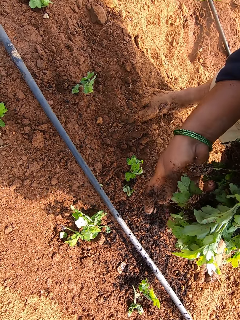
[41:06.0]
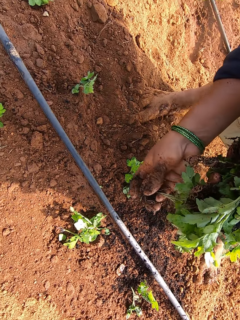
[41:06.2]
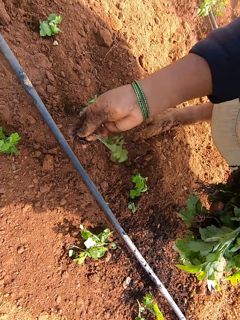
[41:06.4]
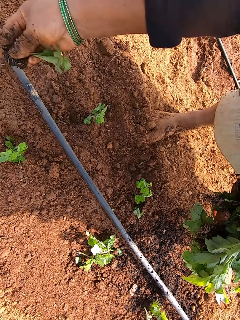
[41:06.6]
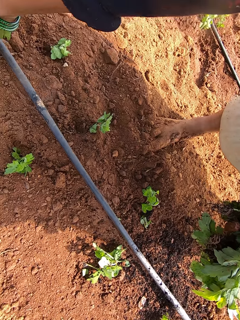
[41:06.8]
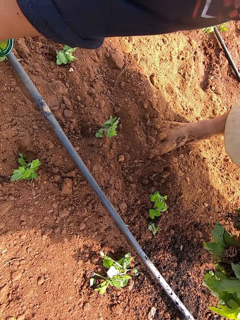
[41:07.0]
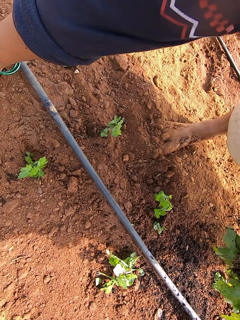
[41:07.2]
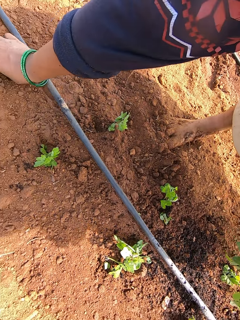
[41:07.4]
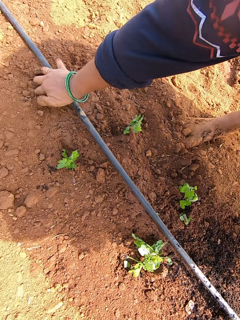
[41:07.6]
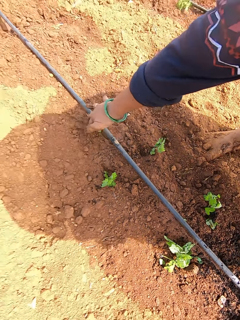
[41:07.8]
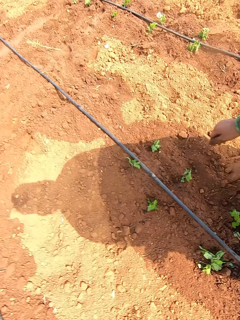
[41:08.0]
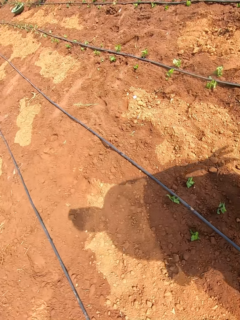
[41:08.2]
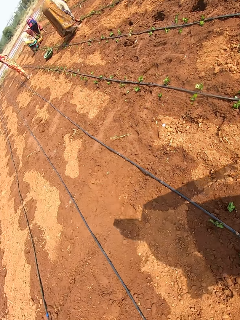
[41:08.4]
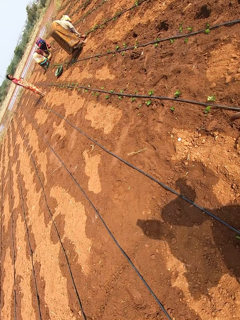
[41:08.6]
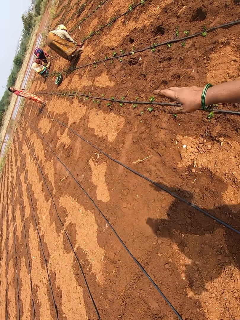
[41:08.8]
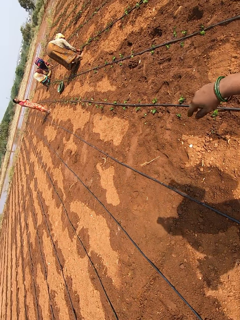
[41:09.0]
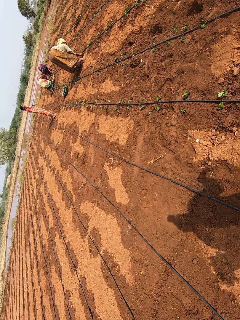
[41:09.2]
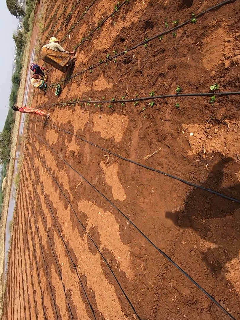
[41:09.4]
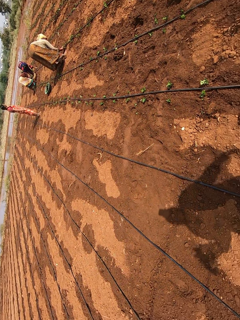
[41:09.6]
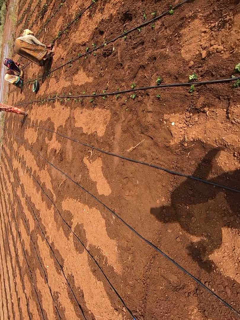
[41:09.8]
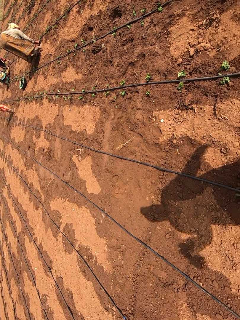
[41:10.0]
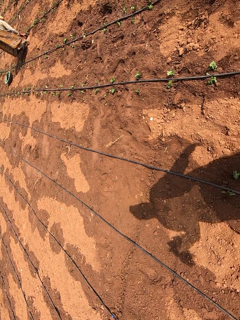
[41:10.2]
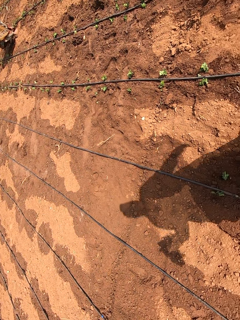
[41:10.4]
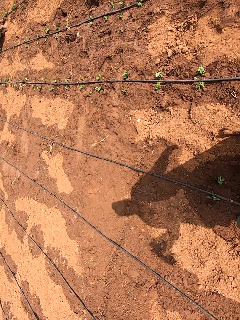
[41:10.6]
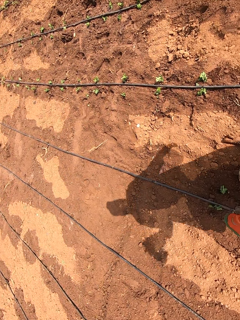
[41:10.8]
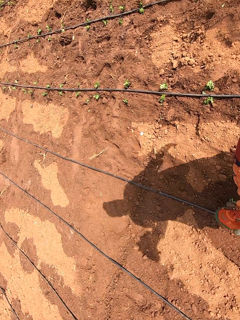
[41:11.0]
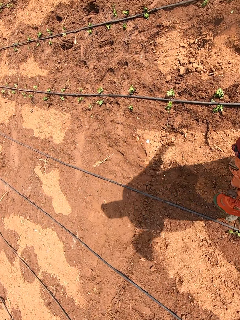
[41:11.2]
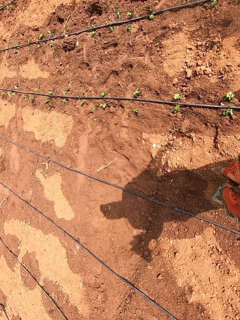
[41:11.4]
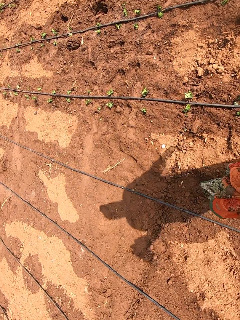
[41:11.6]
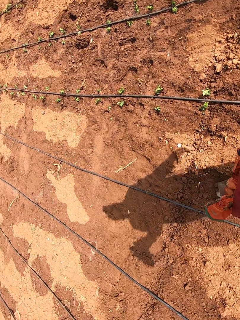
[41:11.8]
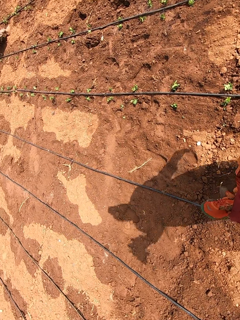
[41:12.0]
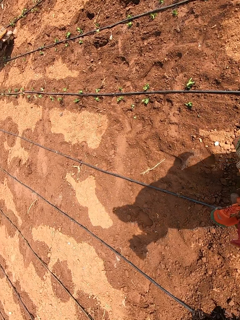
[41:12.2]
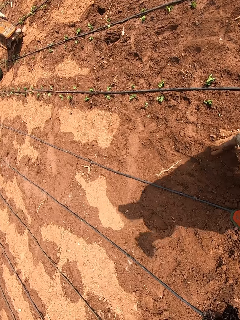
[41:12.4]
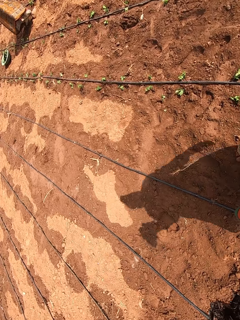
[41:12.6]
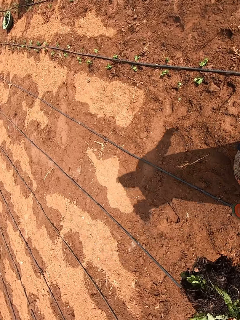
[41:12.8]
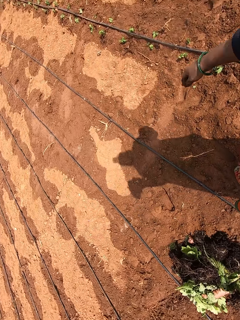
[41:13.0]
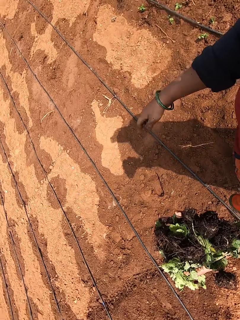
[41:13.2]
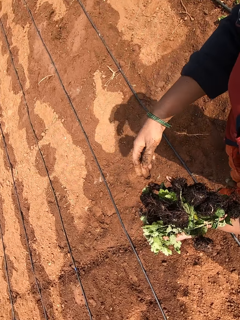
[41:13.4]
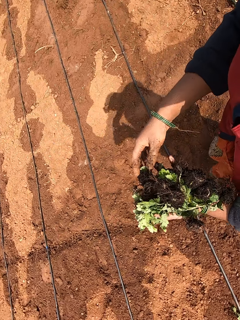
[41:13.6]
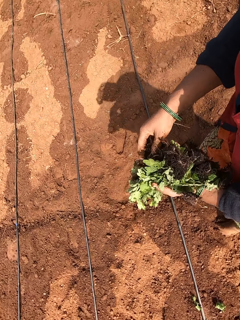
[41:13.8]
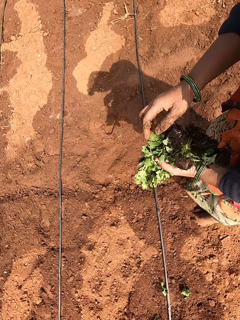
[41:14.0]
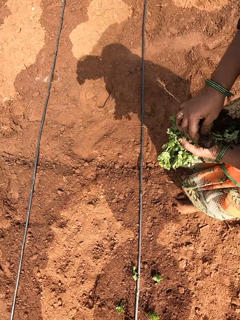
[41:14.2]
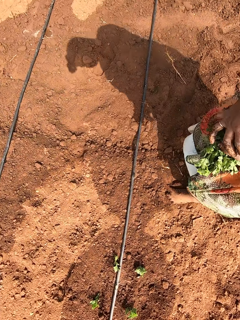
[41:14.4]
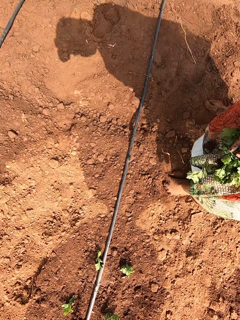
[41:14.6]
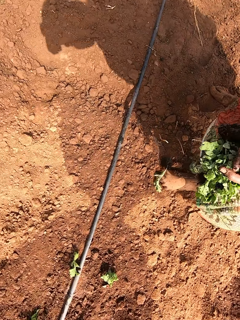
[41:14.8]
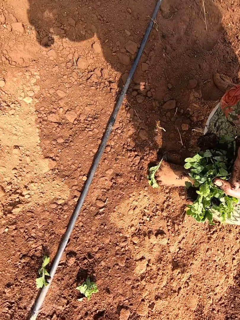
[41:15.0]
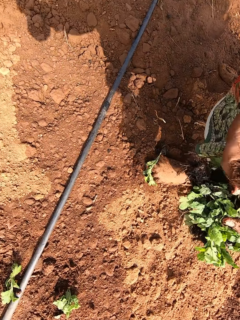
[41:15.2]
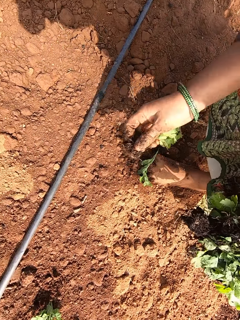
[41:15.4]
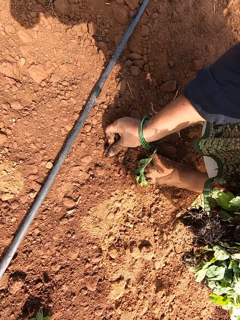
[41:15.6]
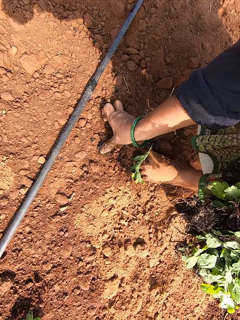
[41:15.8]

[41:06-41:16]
The camera wearer converses with a woman. She plants the vegetable on the ground with her right hand. She gestures out. She walks in the farm. She removes the vegetable from her left hand with her right hand.

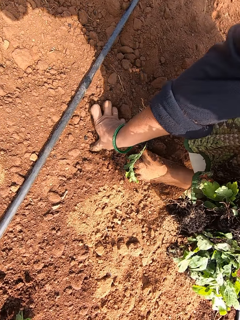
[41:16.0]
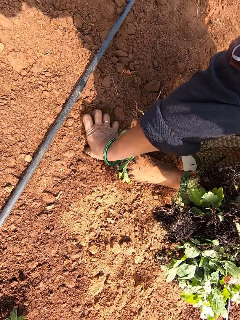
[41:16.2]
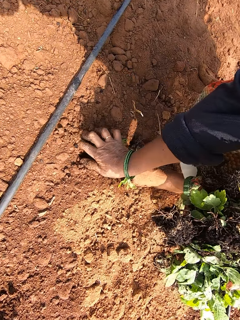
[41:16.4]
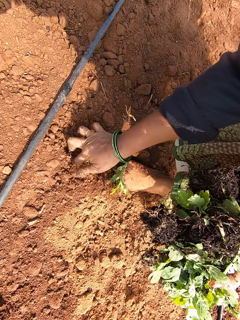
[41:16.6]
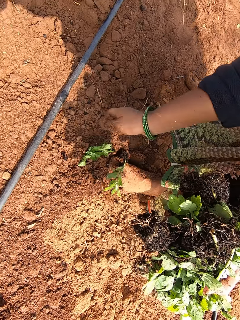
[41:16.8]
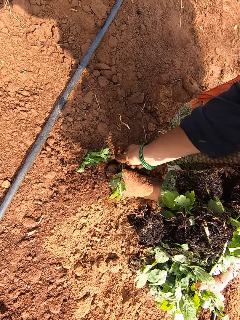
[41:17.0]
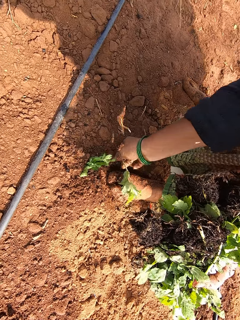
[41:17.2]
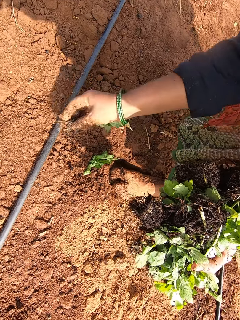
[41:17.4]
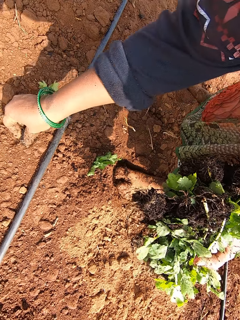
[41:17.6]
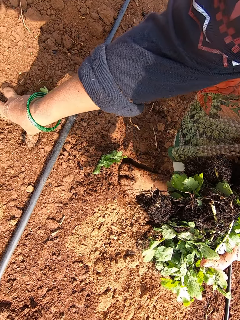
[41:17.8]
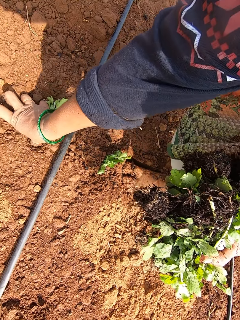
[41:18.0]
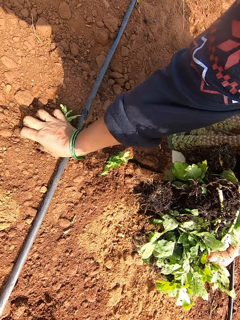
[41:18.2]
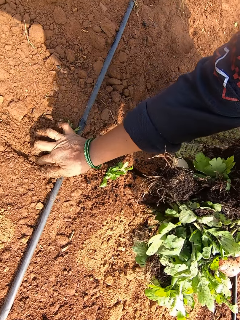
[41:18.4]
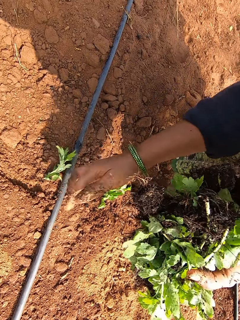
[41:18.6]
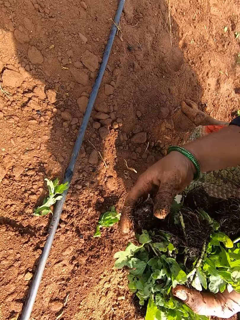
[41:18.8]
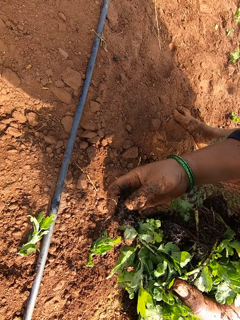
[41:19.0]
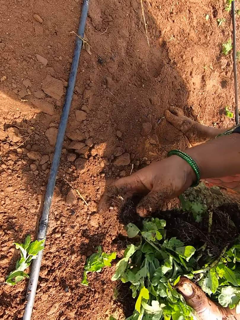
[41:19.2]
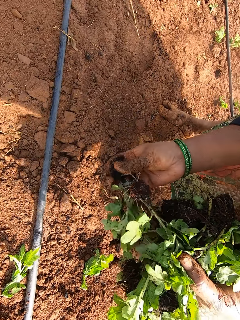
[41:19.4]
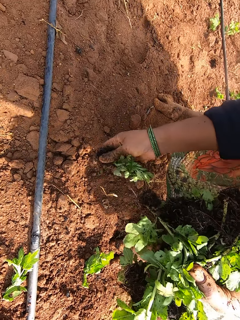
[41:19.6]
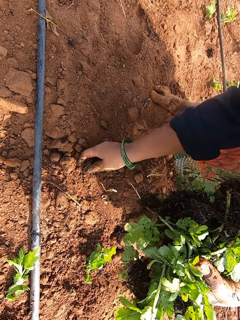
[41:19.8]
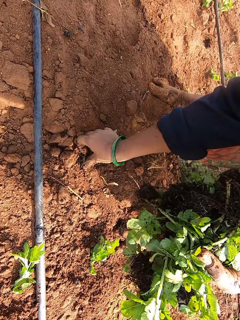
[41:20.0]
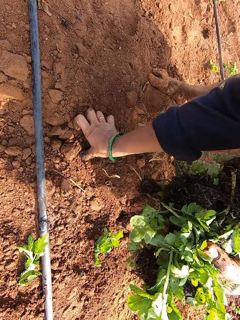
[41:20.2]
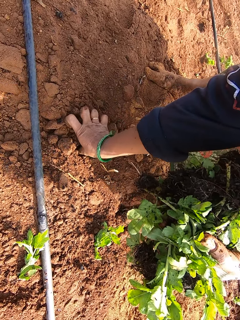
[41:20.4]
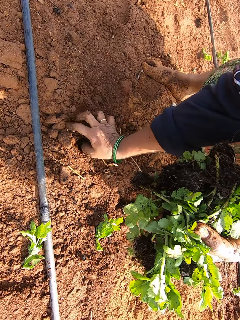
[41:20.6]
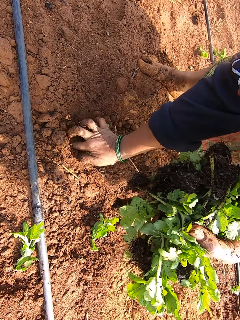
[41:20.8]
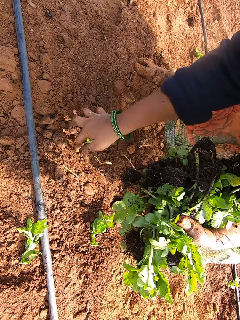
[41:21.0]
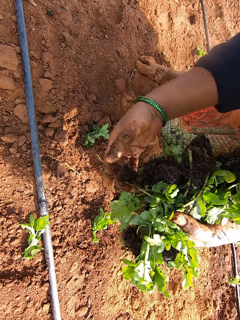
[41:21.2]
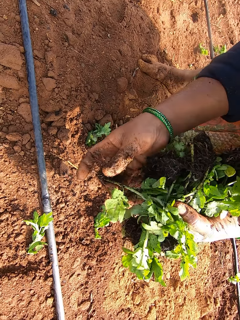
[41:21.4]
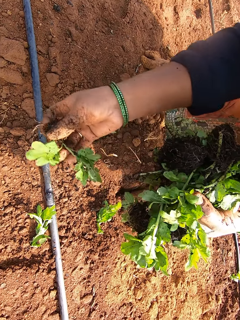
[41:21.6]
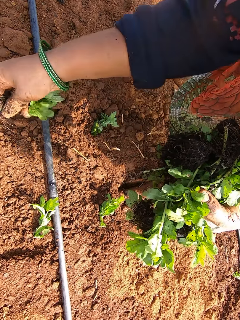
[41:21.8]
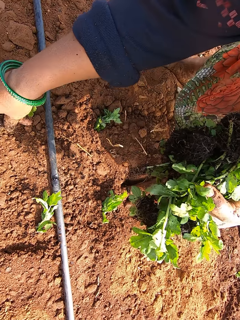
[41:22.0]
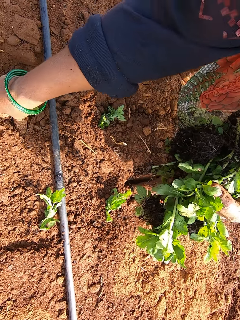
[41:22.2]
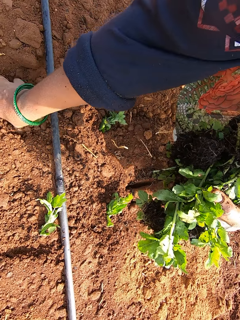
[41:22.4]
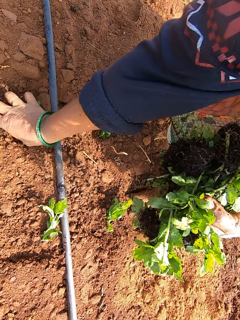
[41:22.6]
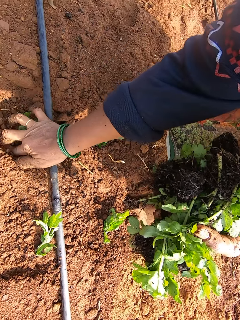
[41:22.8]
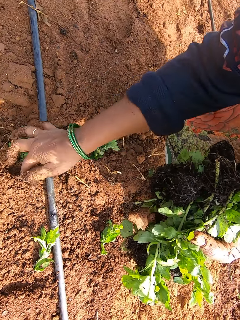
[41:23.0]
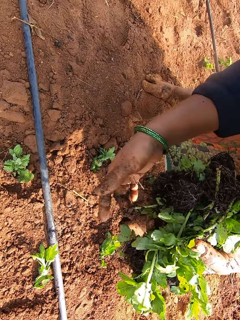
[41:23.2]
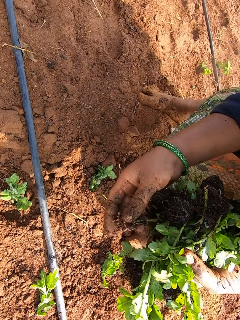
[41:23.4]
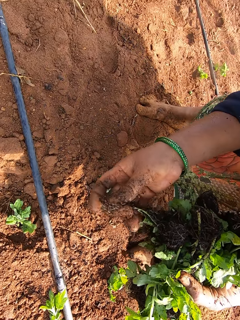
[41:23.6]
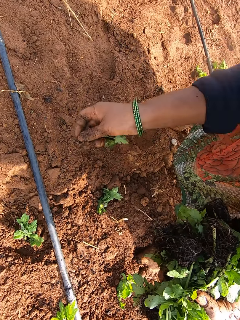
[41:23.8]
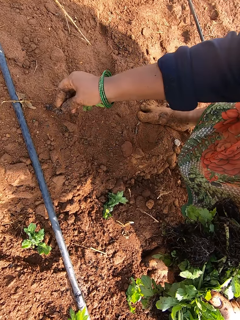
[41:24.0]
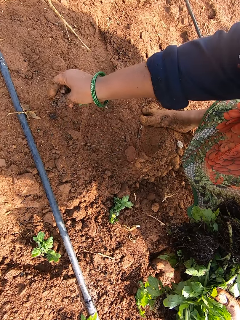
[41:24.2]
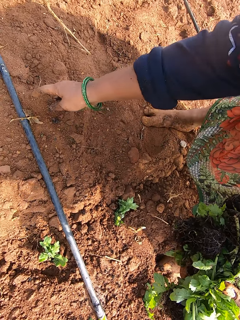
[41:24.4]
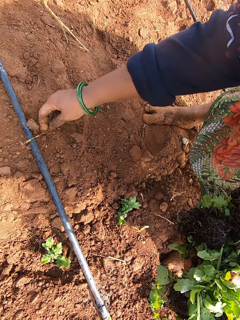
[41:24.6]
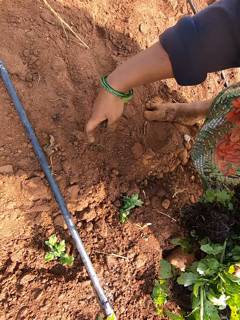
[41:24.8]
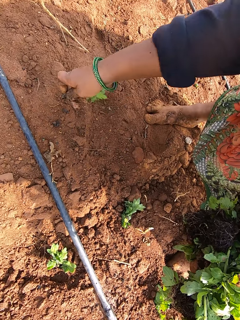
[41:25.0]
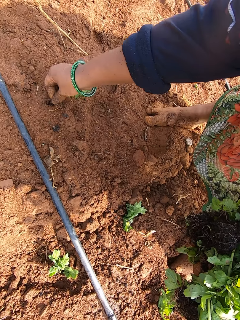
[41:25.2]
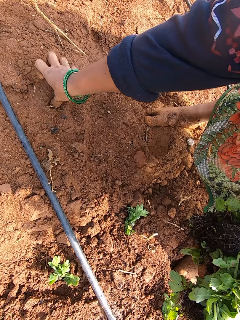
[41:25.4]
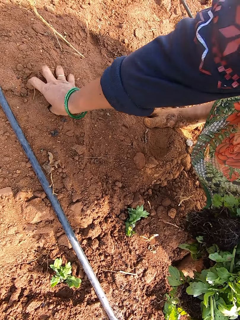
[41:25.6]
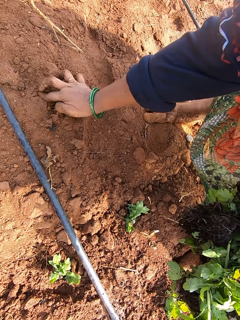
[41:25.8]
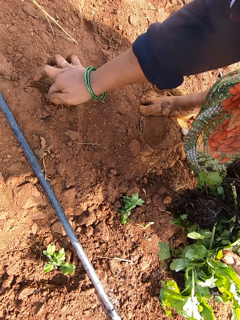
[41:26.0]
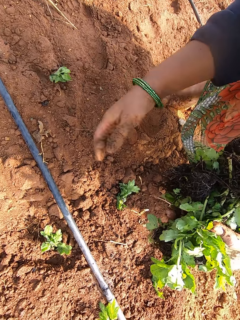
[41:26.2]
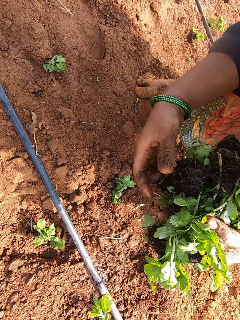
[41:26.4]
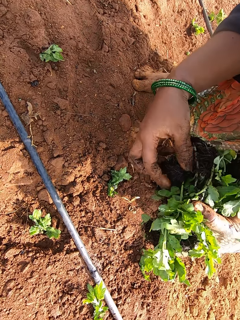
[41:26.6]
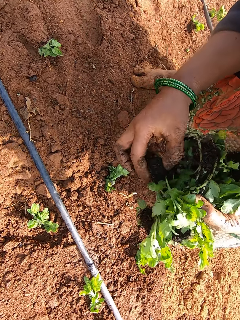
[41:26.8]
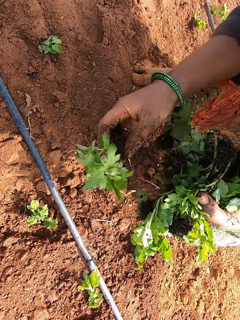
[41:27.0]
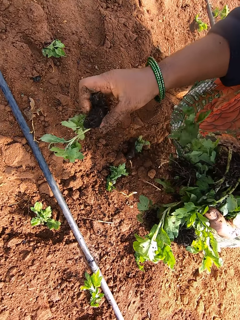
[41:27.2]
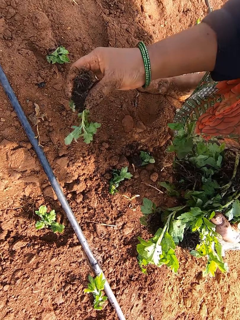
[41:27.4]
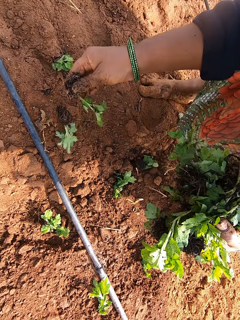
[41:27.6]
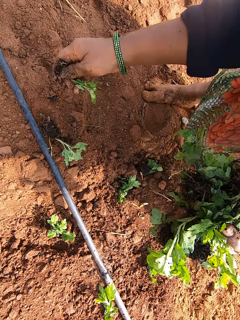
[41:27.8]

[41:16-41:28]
The camera wearer plants the vegetable on the ground with her right hand. She picks the vegetable from the ground with her right hand. She plants the vegetable on the ground with her right hand. She removes the vegetable from her left hand with her right hand. She plants the vegetable on the ground with her right hand. She removes the vegetable from her left hand with her right hand. She plants the vegetable on the ground with her right hand. She removes the vegetable from her left hand with her right hand. She adjusts dirt on the ground with her right hand. She plants the vegetable on the ground with her right hand. She removes the vegetable from her left hand with her right hand.
